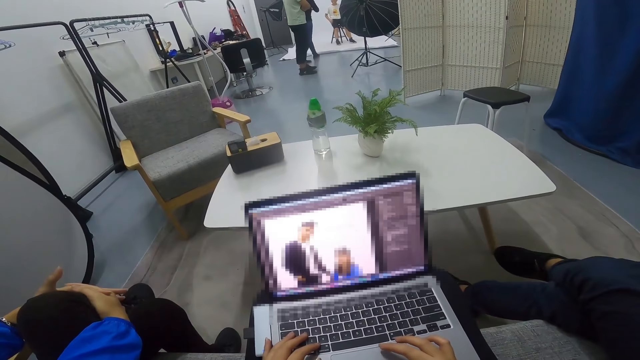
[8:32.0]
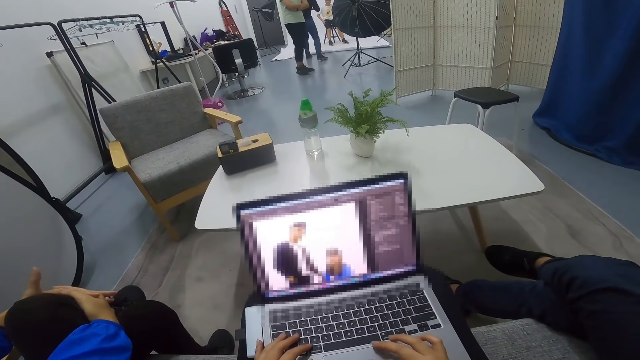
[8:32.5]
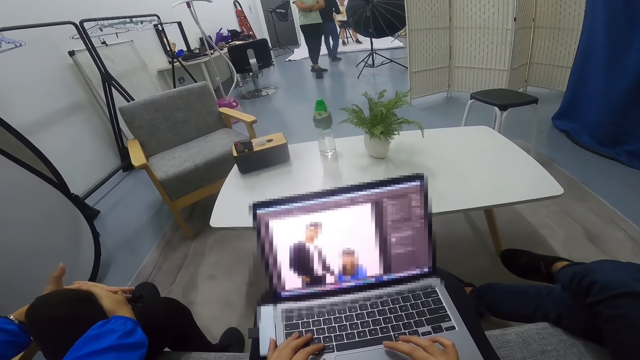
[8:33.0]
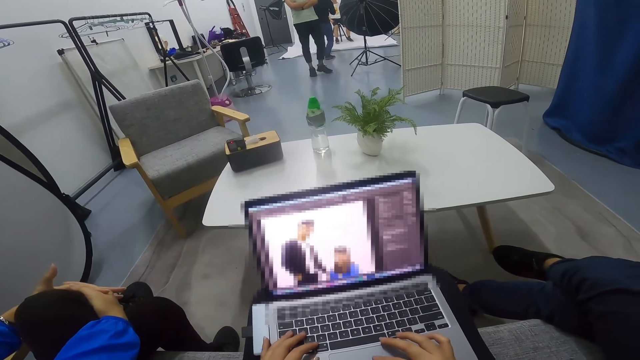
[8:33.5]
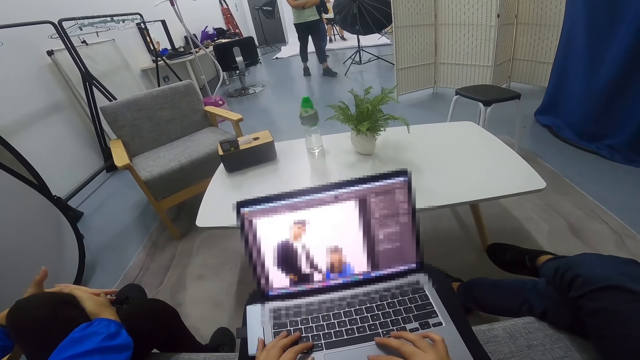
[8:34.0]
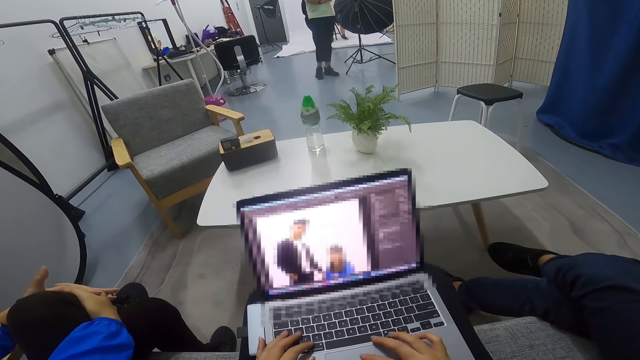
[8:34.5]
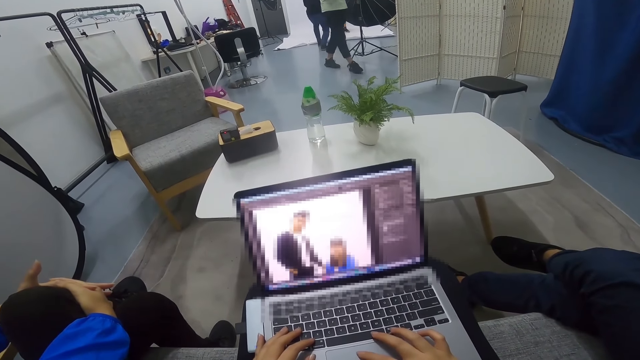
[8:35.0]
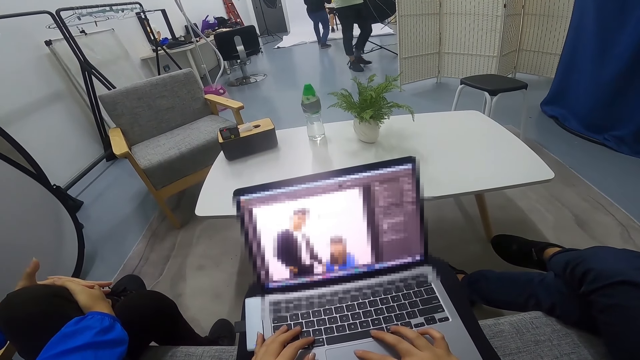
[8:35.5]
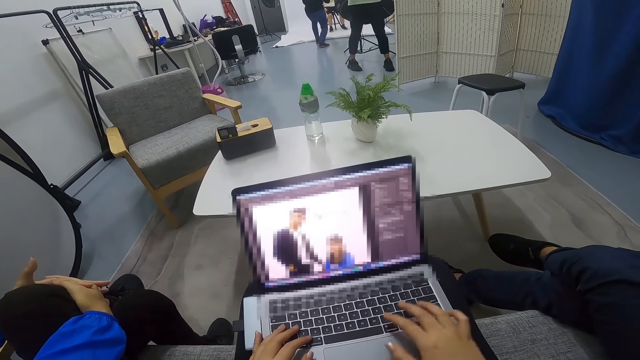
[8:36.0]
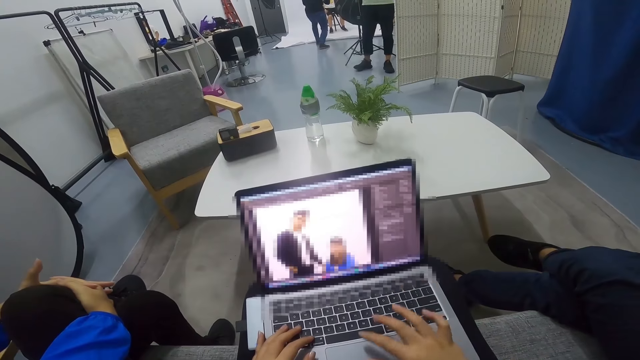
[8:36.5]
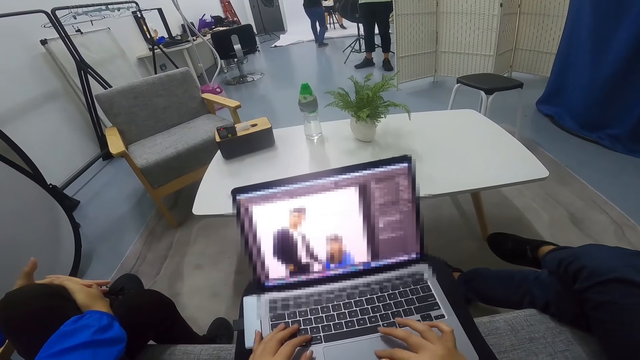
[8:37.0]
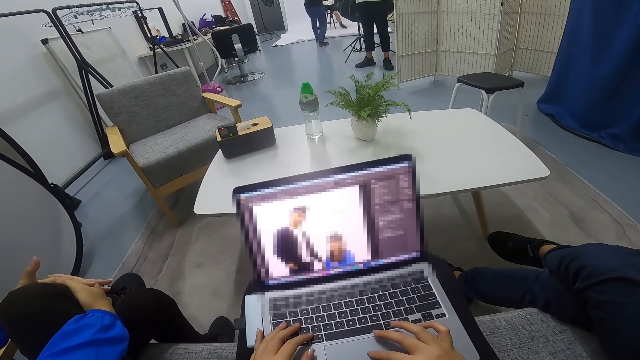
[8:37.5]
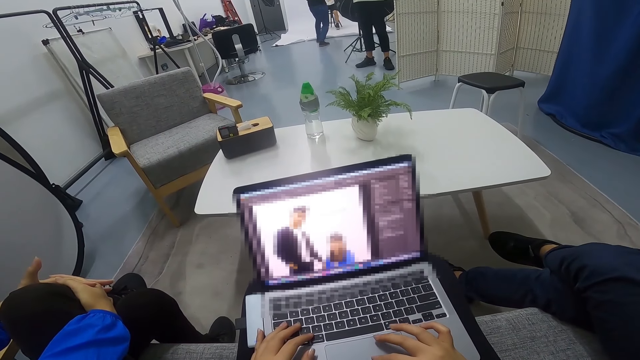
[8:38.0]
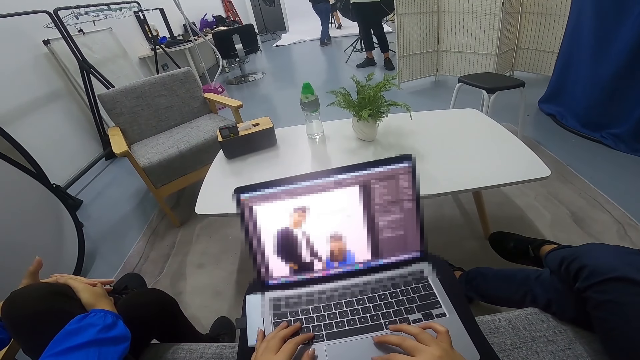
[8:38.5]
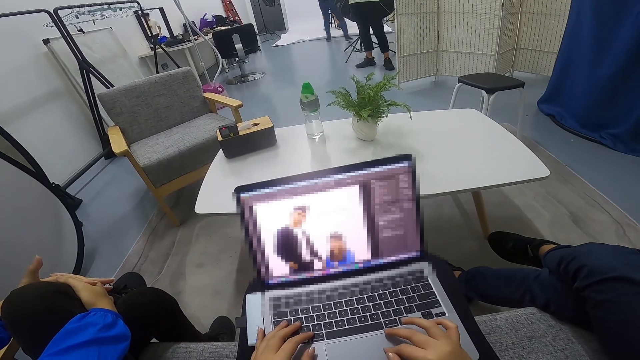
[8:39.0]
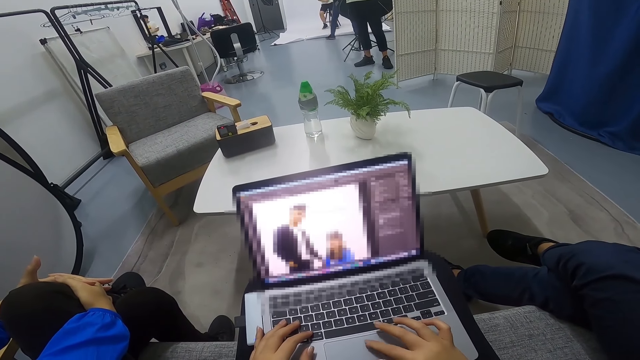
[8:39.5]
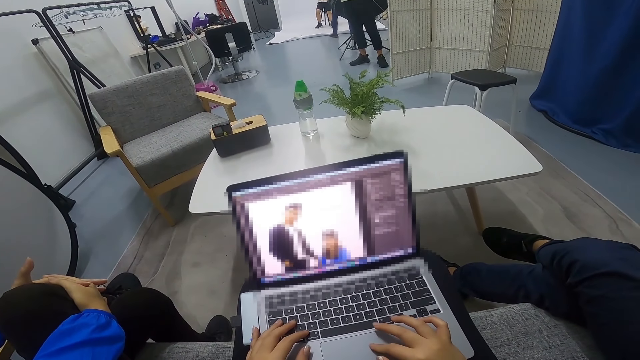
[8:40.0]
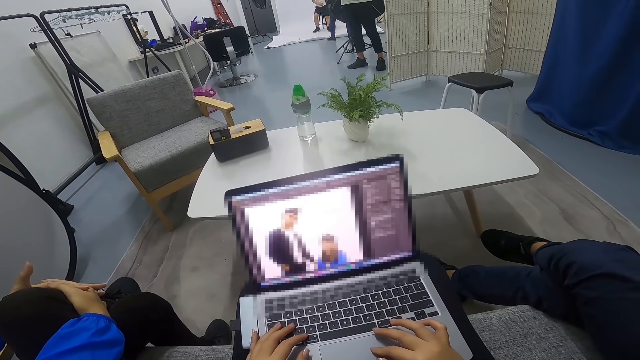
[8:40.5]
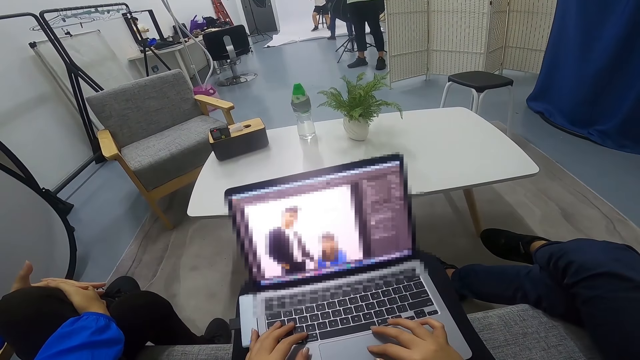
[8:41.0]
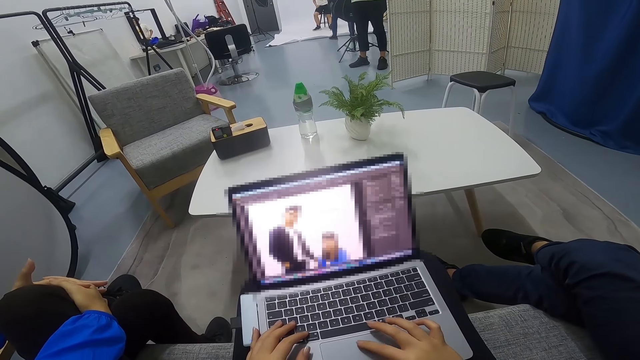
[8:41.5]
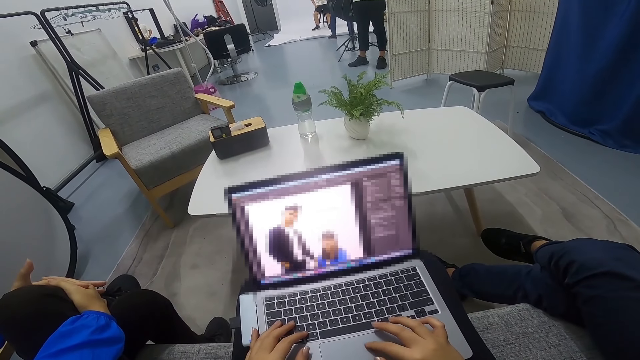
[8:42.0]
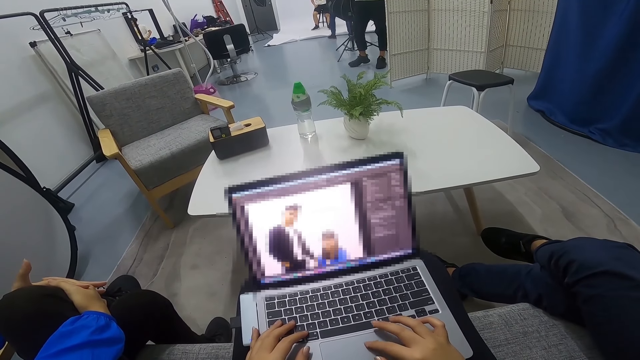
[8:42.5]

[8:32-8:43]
The camera wearer uses a laptop.

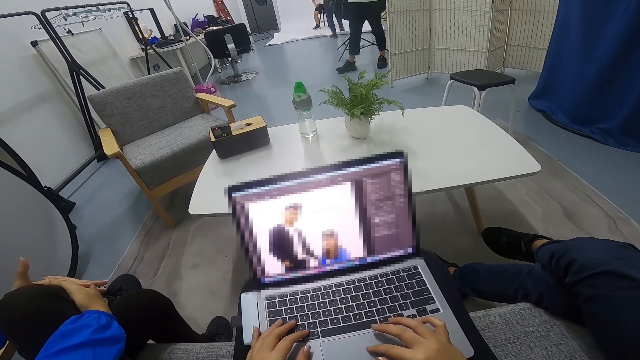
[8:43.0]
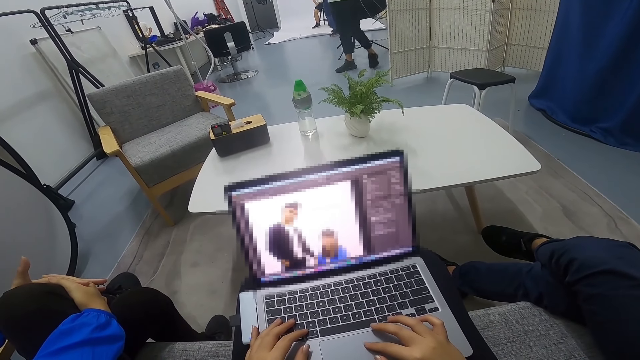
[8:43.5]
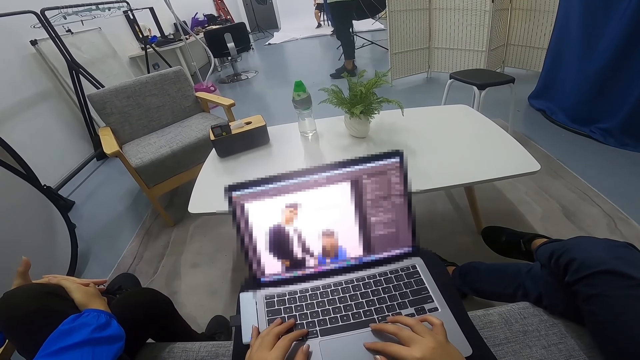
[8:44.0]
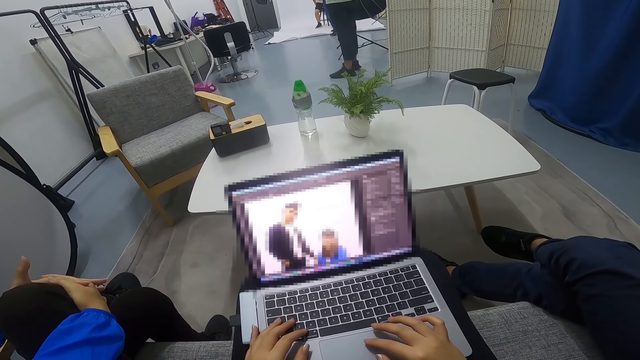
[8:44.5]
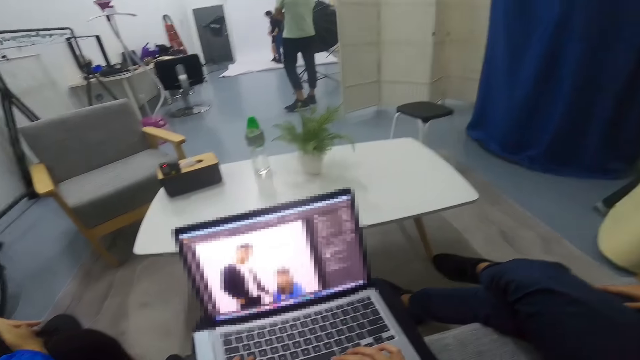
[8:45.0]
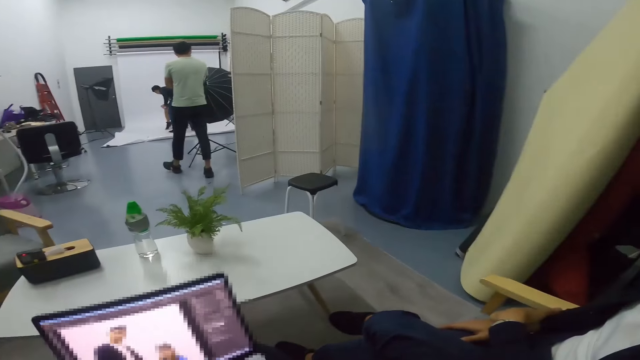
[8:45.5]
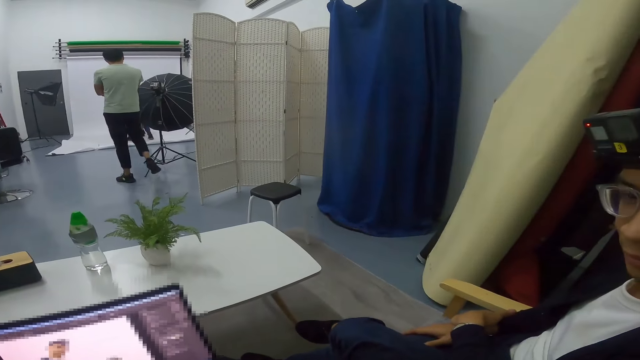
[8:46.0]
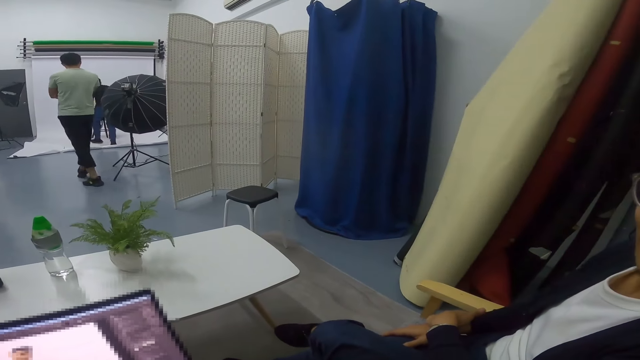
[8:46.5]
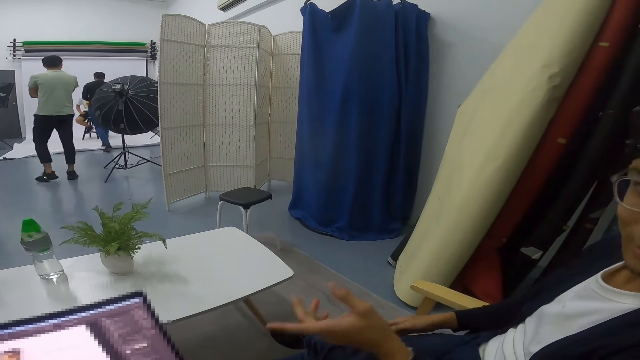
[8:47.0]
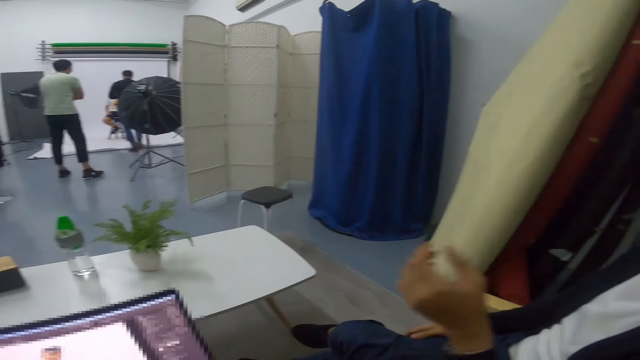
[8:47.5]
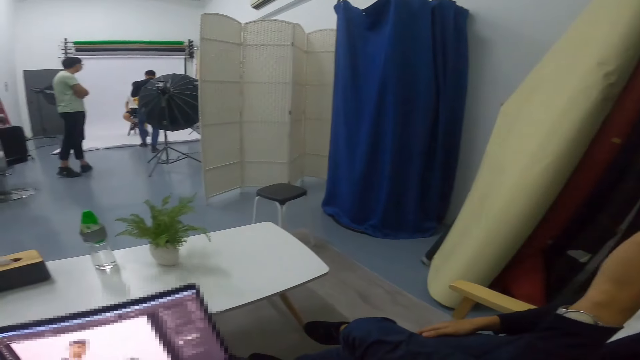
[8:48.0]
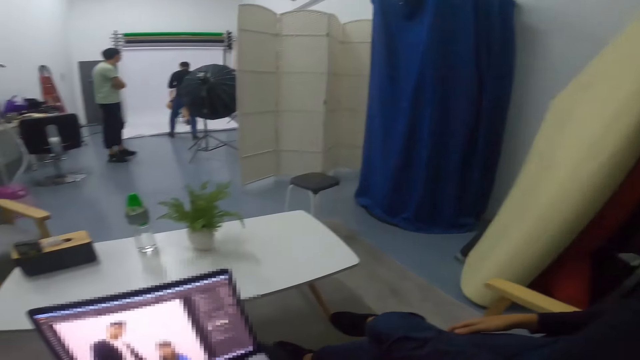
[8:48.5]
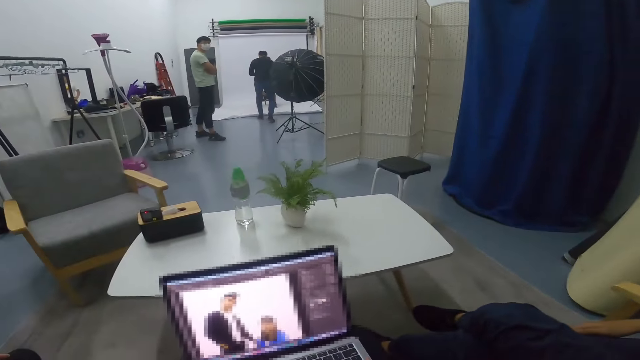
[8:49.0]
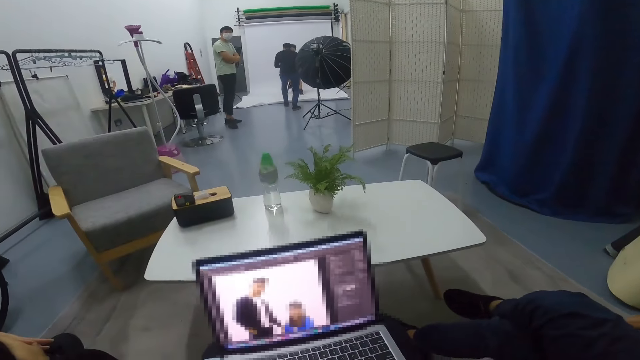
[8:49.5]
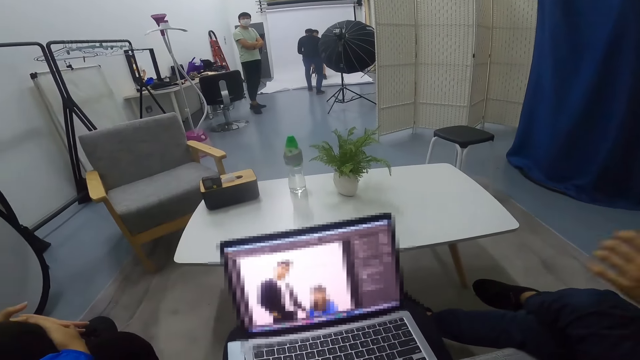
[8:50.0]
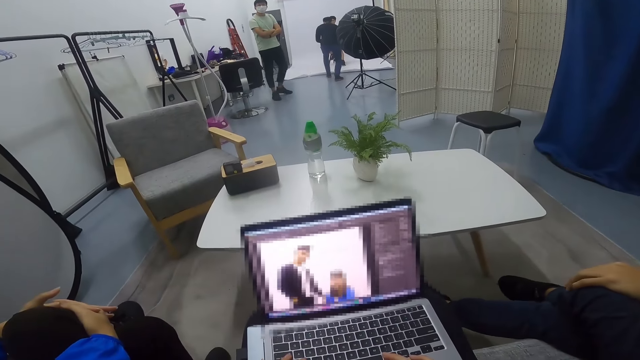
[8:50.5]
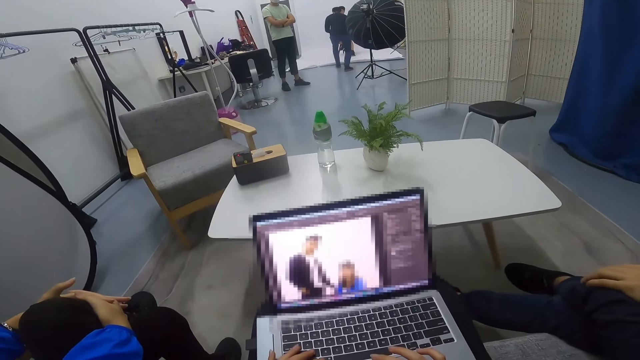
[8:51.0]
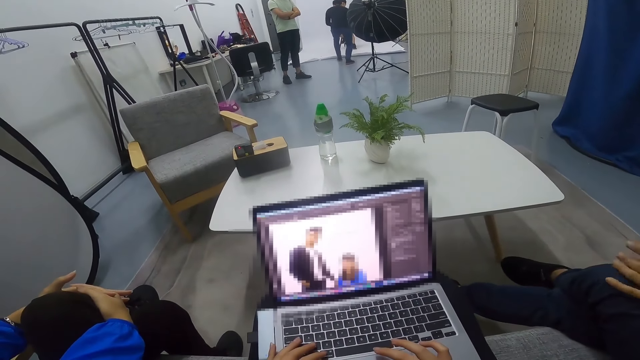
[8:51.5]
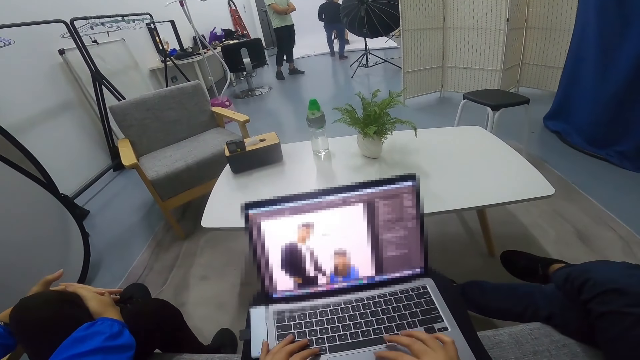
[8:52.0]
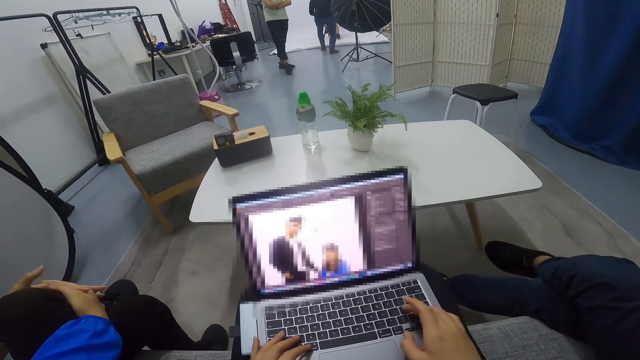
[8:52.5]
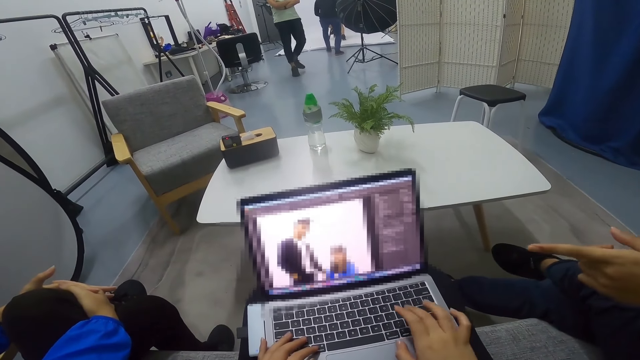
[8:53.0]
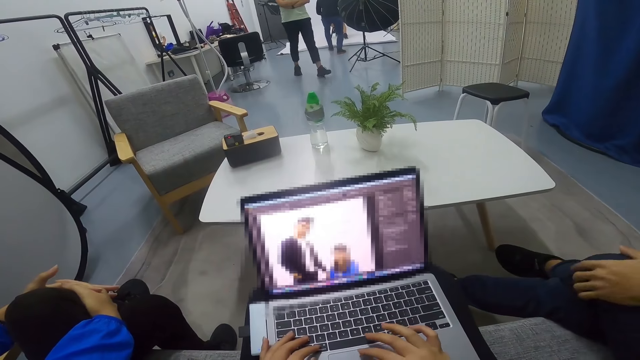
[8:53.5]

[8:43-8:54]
A man converses with the camera wearer. Another man walks round in the room. A third man pictures a fourth man with a phone. The camera wearer looks around the house. The second man walks towards the table in the room.
